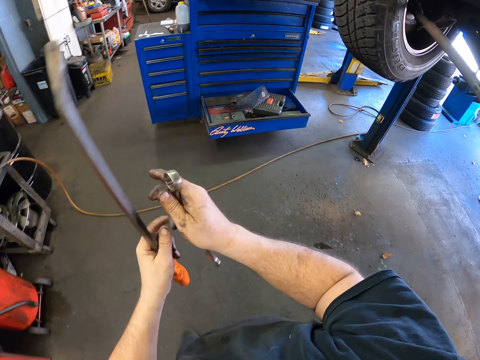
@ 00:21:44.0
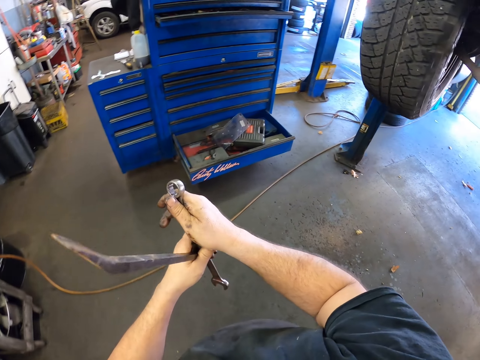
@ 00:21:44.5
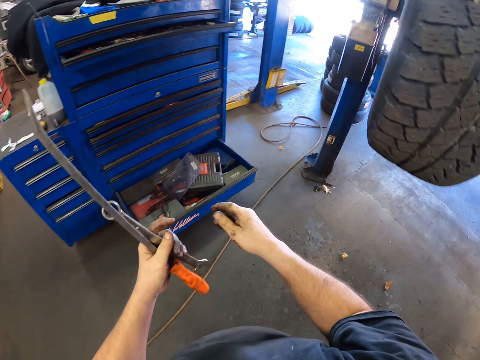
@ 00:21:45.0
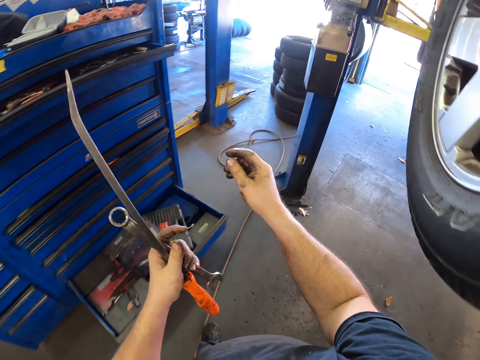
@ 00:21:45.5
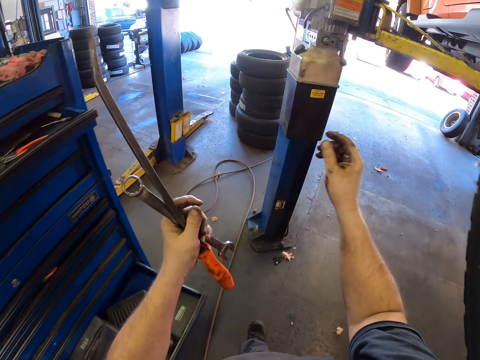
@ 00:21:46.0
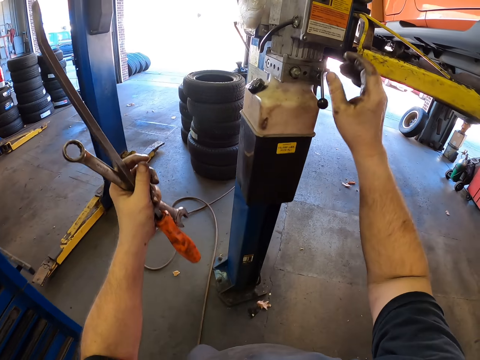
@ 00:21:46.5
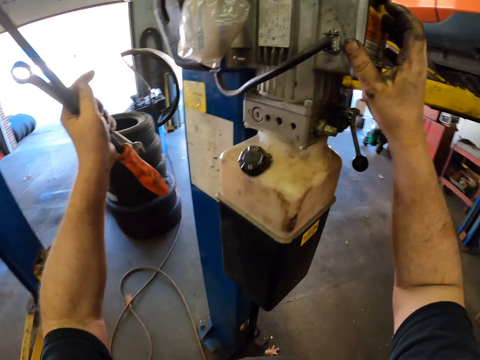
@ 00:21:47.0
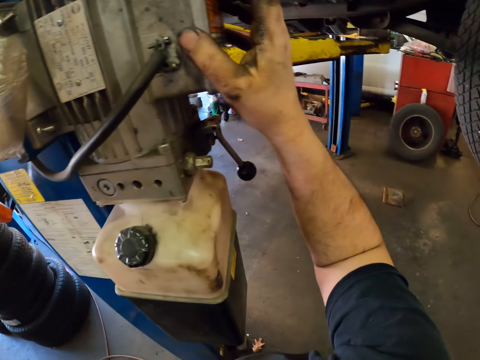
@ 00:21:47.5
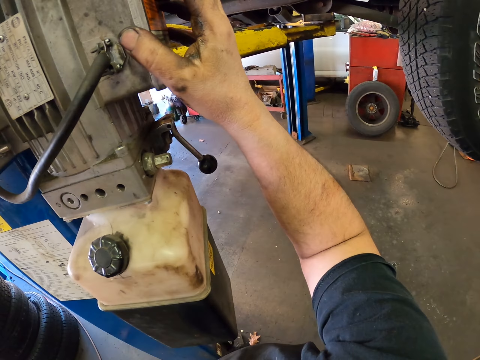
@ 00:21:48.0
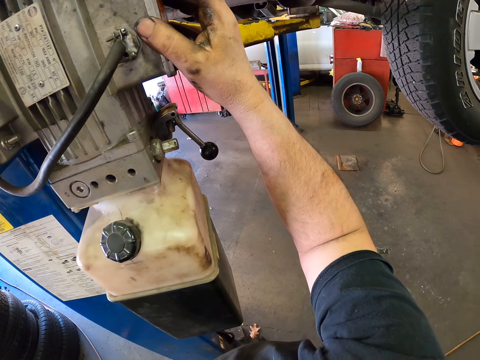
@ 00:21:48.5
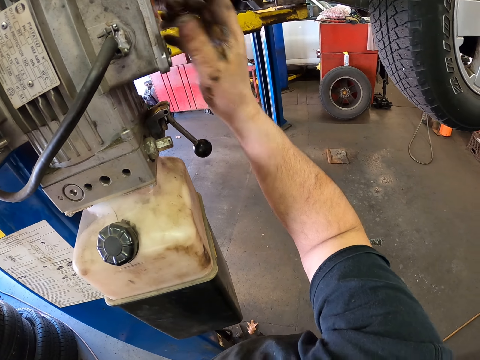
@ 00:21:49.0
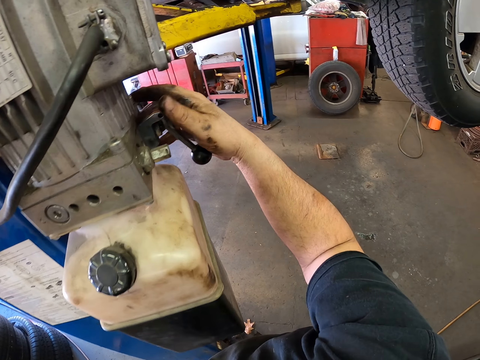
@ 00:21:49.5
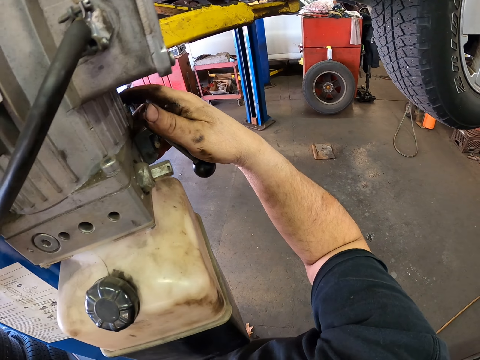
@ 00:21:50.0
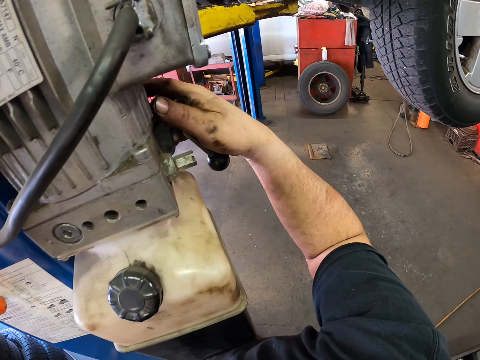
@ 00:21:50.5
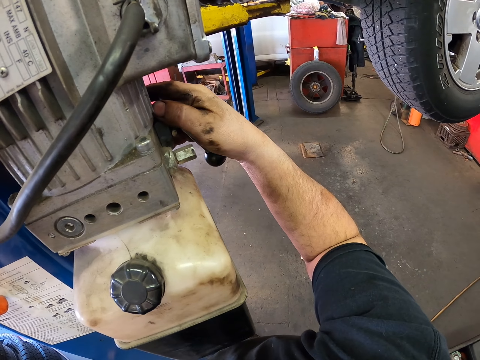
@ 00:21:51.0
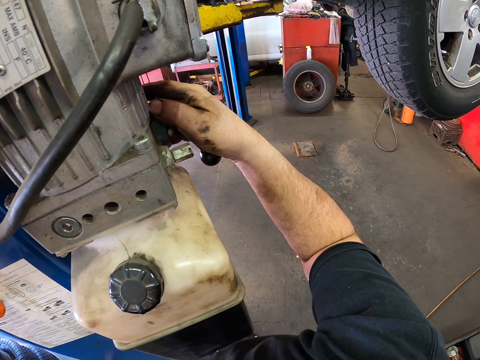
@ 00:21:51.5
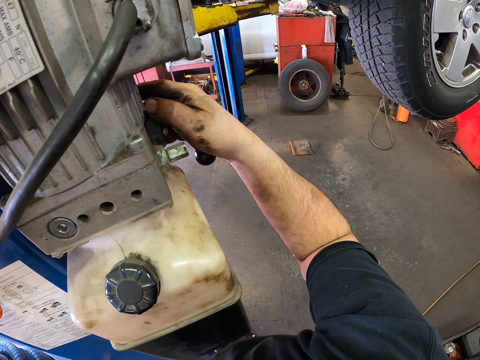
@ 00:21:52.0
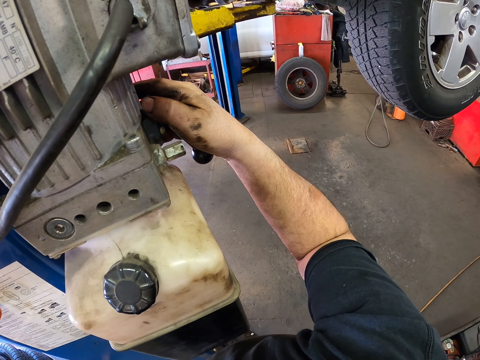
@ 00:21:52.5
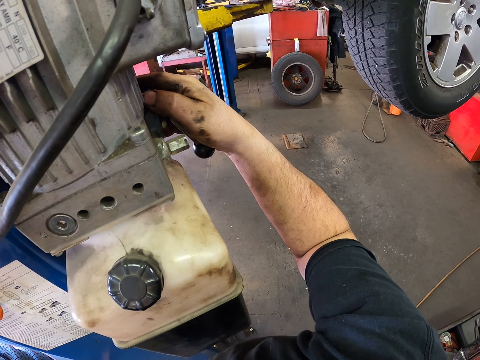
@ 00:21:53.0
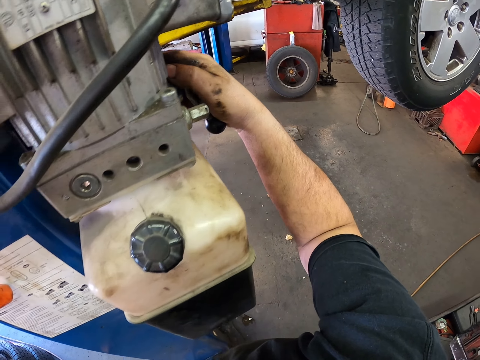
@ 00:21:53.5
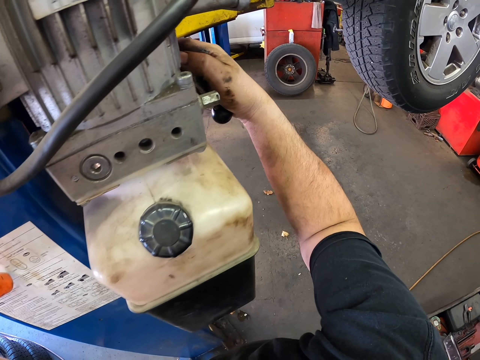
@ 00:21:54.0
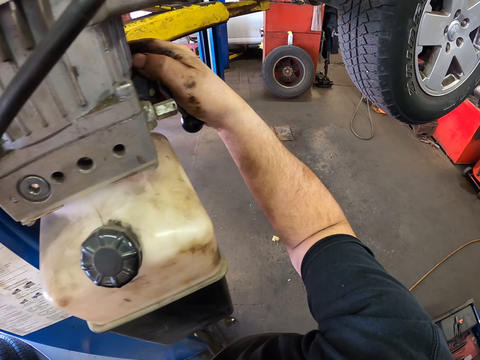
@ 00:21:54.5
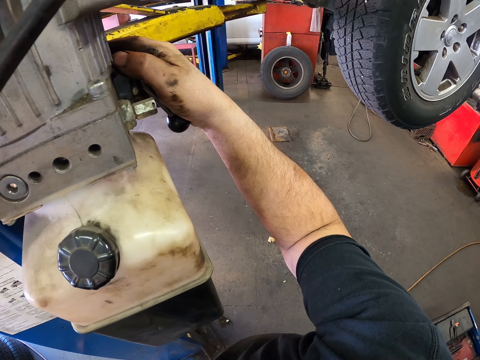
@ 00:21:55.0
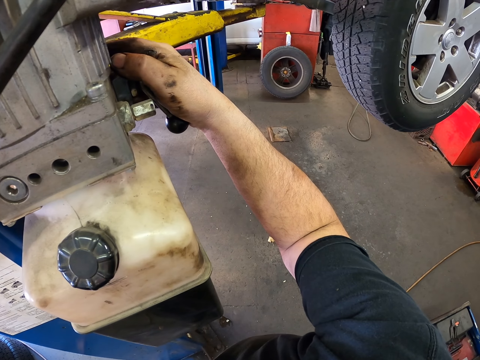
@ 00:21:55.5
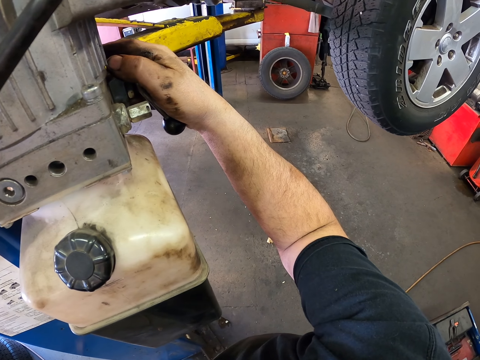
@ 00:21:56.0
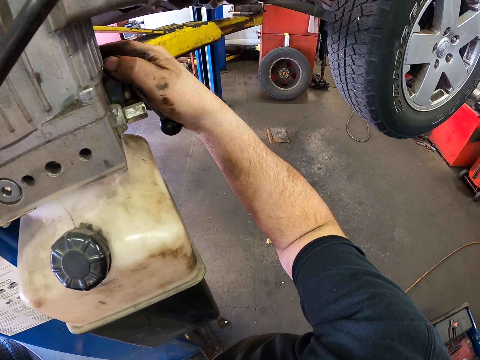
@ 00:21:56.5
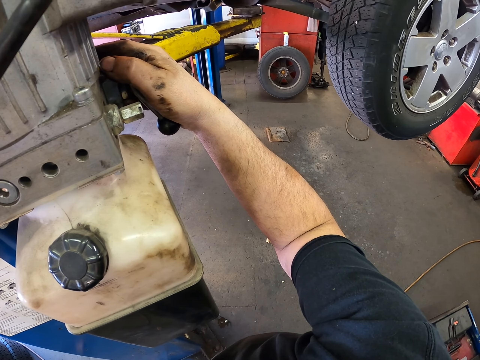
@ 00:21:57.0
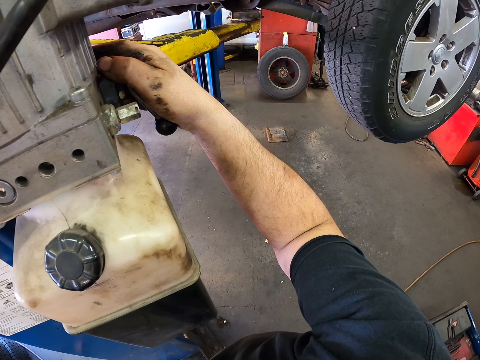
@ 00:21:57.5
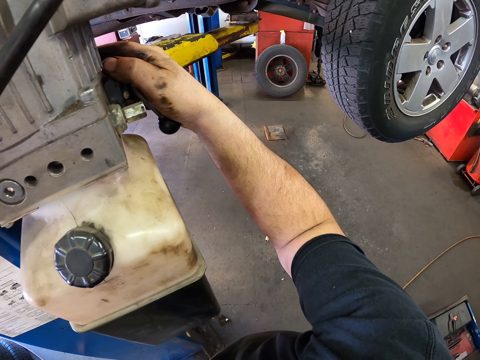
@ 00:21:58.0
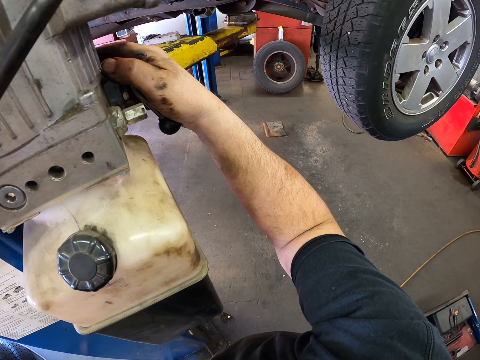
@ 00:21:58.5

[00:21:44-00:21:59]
The camera wearer walks around. They pass the spanner to the left hand. They step forward. They touch the crane controller. They operate the crane controller. They adjust the car lifter. They move the hand. They lower the car using the controller.

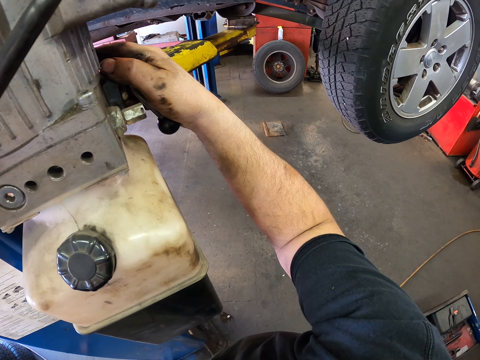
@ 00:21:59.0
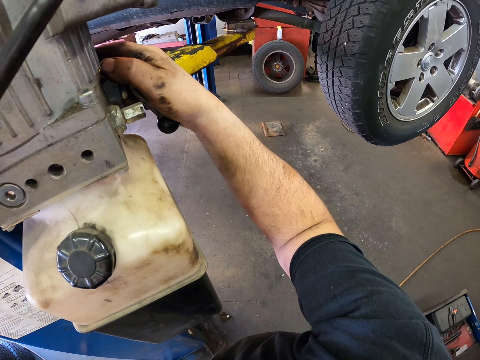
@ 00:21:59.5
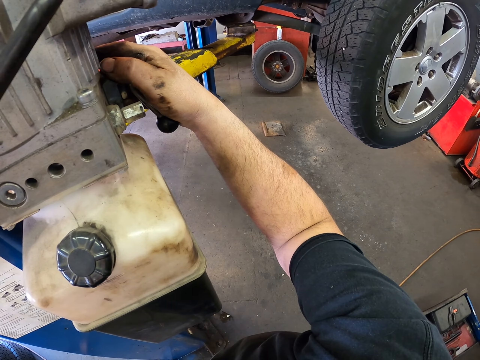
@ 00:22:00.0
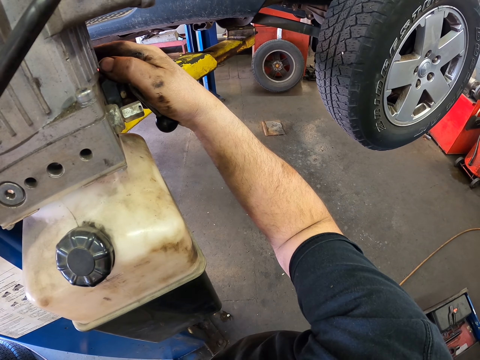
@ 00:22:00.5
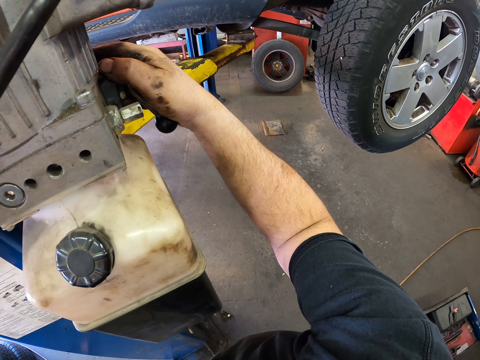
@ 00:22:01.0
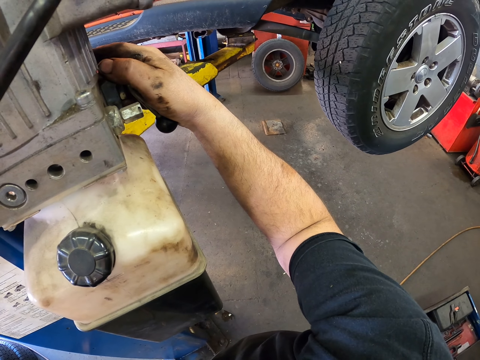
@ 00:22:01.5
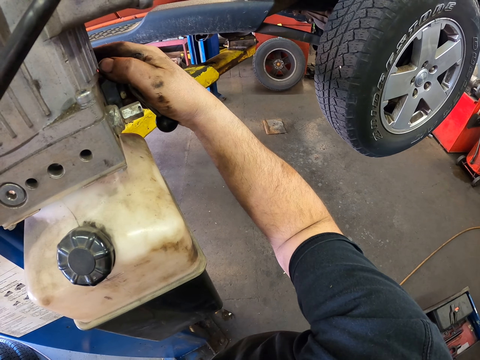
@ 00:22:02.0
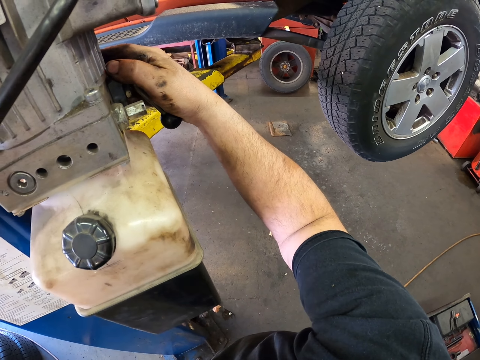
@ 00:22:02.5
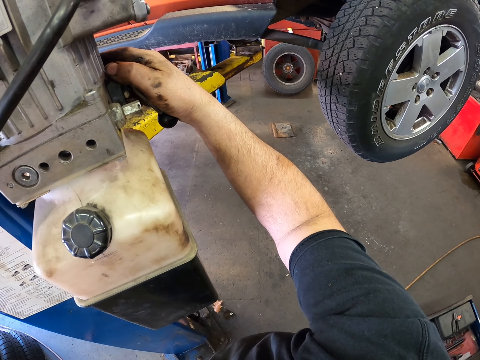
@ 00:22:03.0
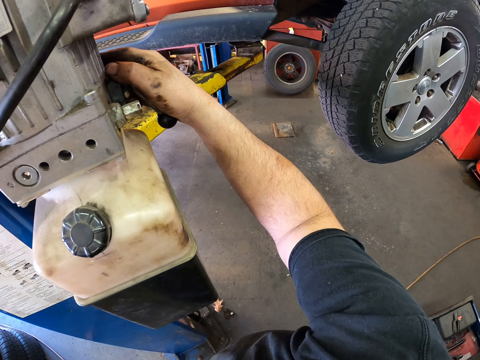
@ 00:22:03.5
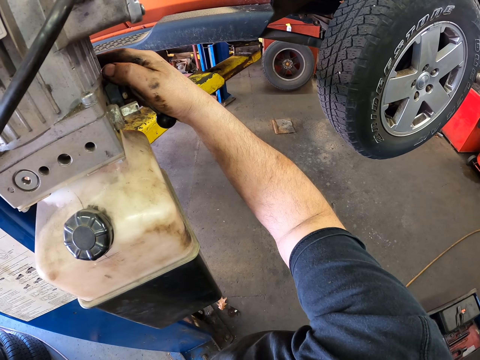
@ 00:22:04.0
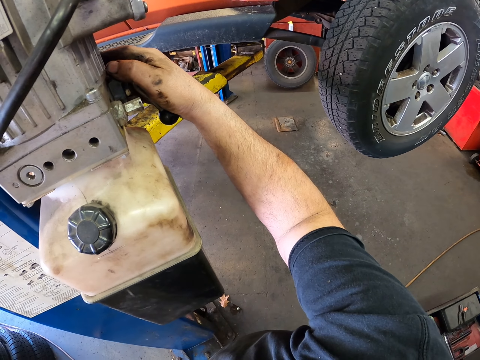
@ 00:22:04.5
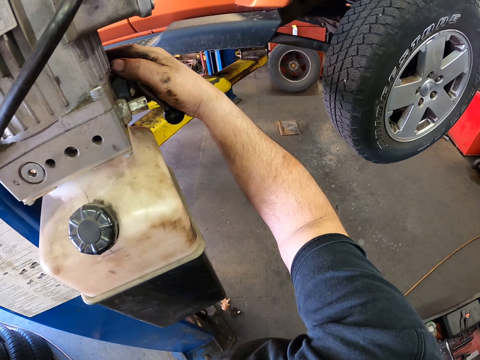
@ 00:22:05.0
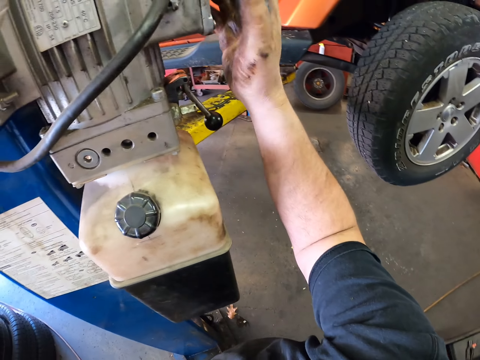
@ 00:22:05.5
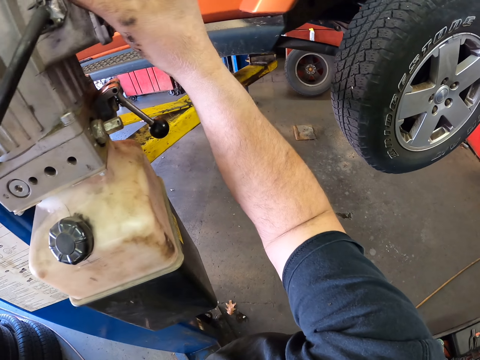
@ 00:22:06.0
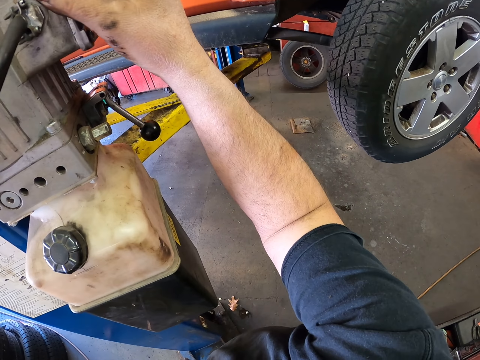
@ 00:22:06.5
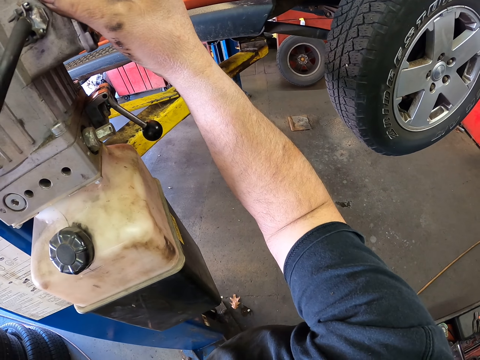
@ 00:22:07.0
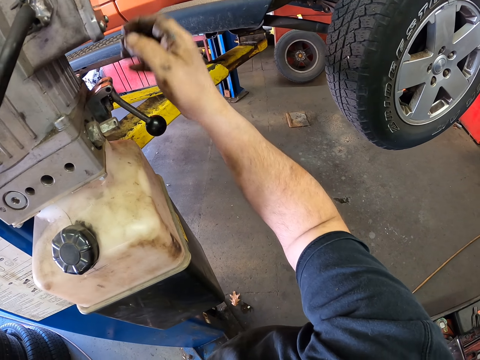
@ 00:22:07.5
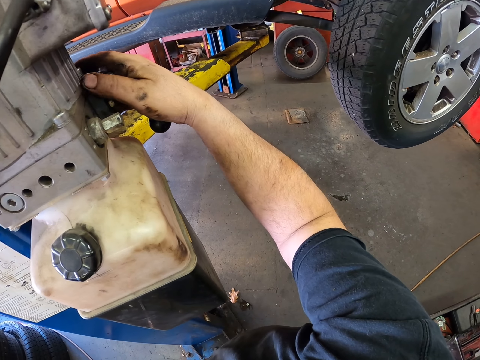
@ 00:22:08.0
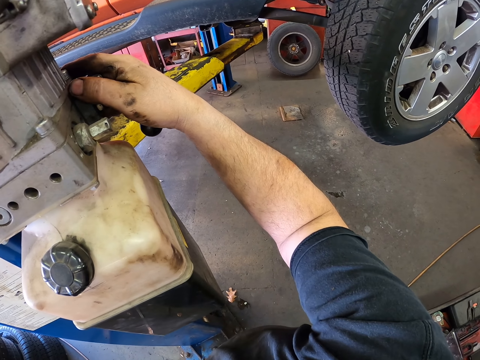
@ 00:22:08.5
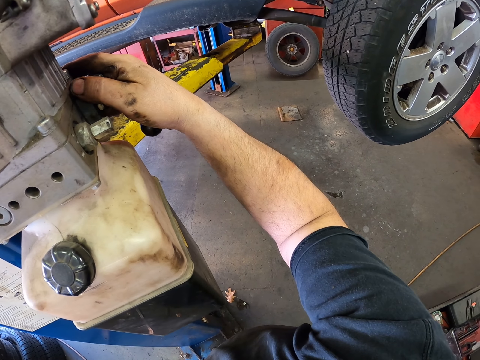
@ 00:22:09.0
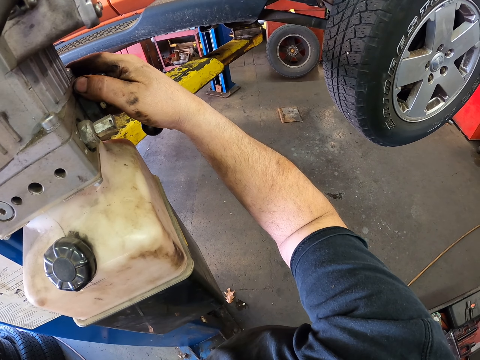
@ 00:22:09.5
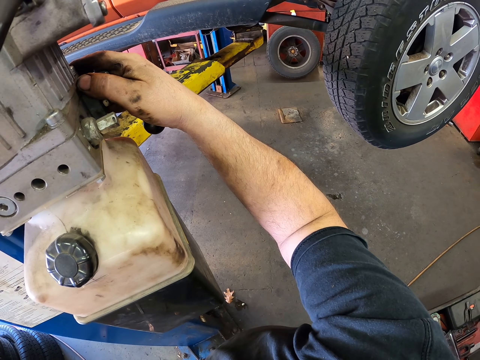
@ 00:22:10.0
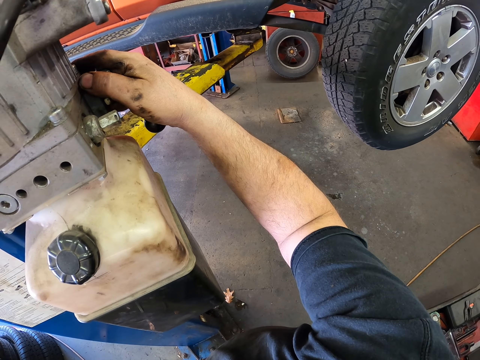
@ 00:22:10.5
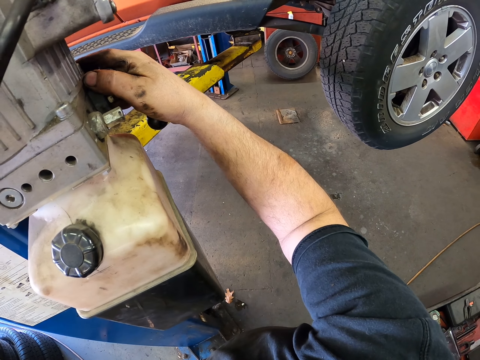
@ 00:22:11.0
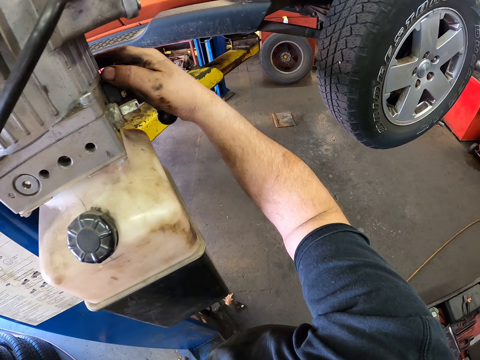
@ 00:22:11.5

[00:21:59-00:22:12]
The camera wearer moves the hand. They move the car with the controller. They lower the car with the controller.
